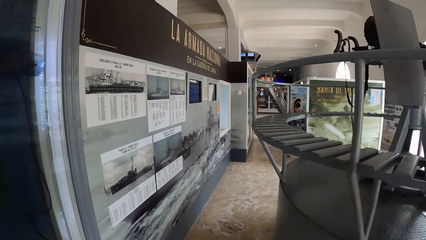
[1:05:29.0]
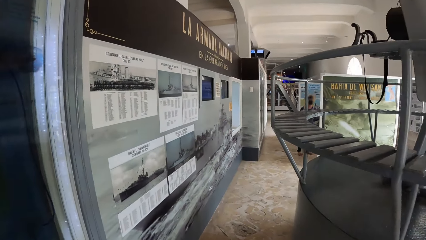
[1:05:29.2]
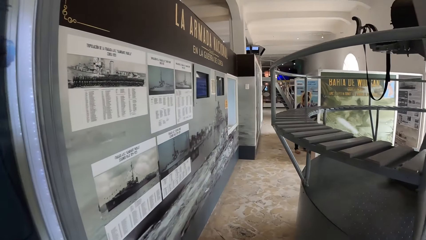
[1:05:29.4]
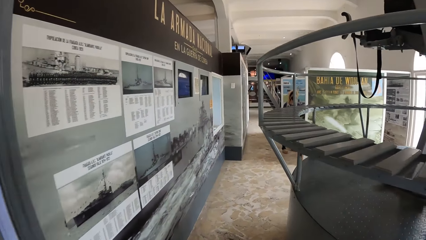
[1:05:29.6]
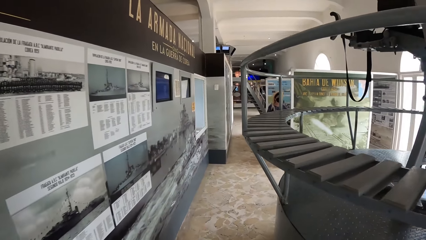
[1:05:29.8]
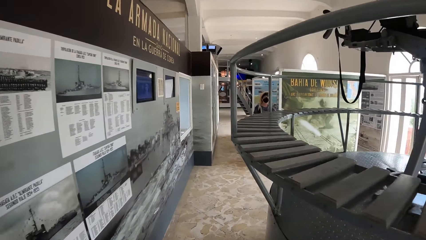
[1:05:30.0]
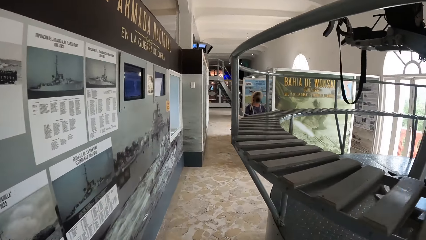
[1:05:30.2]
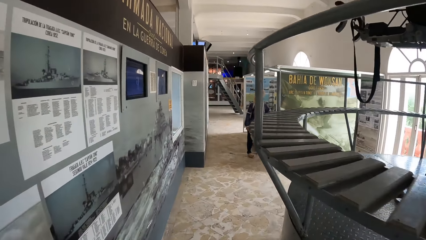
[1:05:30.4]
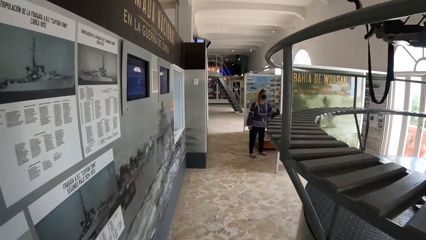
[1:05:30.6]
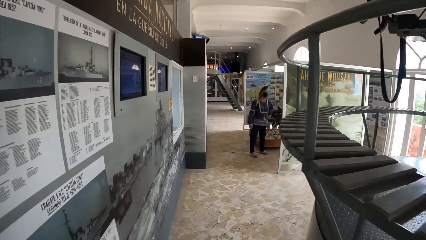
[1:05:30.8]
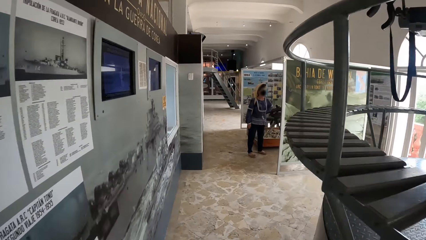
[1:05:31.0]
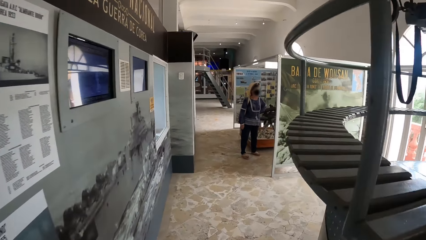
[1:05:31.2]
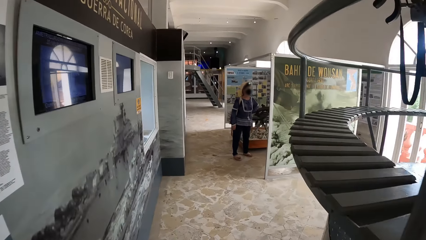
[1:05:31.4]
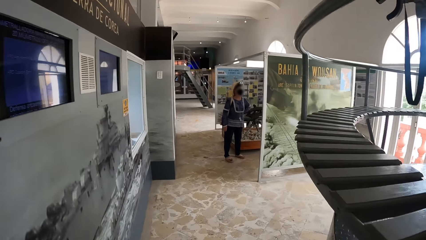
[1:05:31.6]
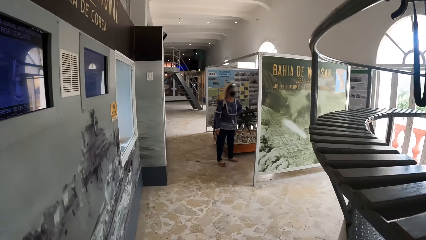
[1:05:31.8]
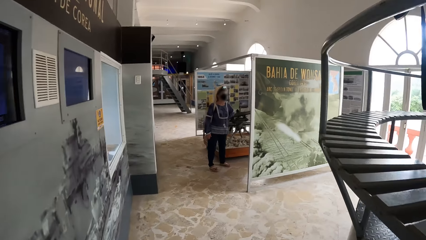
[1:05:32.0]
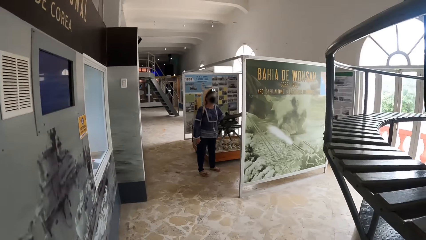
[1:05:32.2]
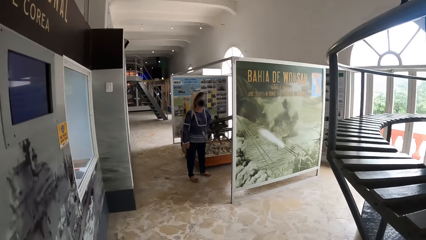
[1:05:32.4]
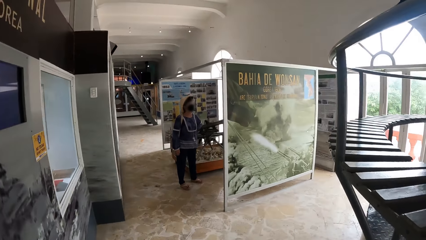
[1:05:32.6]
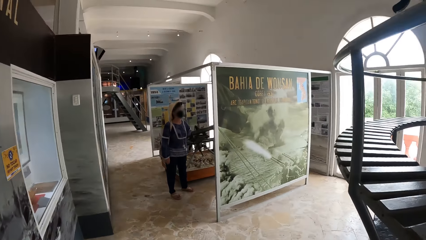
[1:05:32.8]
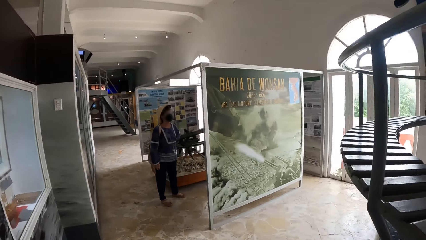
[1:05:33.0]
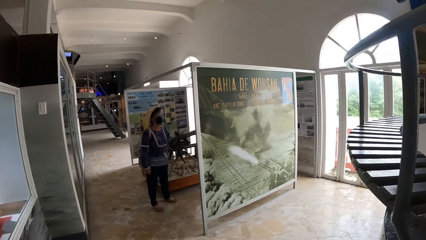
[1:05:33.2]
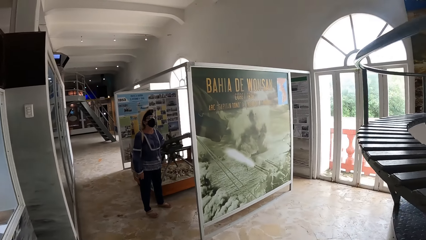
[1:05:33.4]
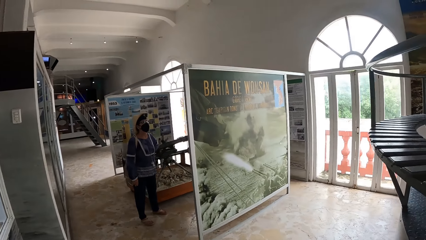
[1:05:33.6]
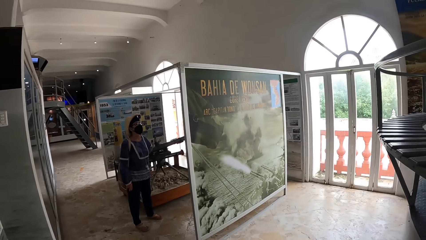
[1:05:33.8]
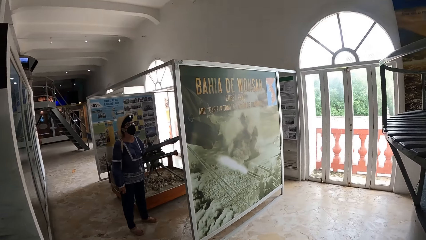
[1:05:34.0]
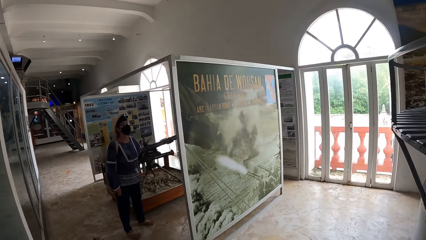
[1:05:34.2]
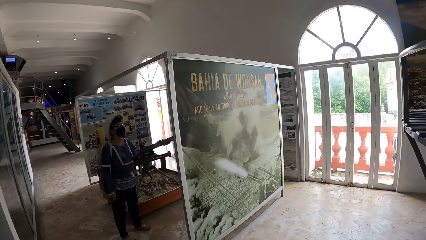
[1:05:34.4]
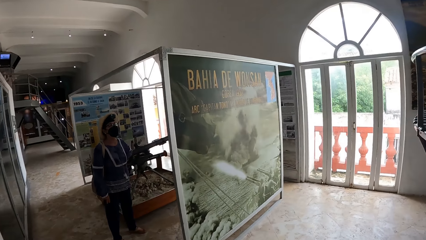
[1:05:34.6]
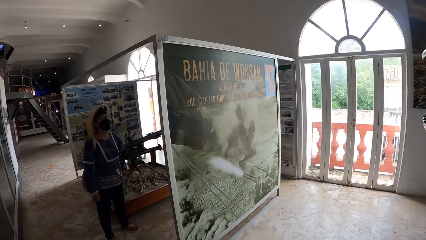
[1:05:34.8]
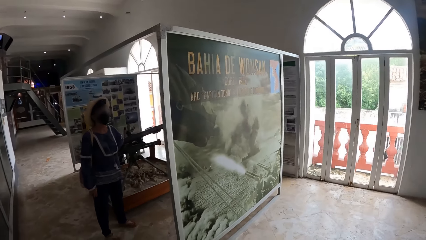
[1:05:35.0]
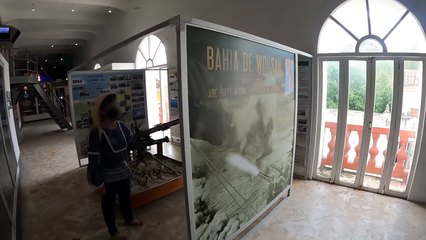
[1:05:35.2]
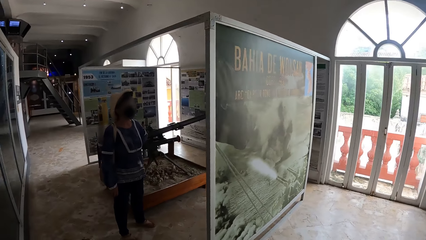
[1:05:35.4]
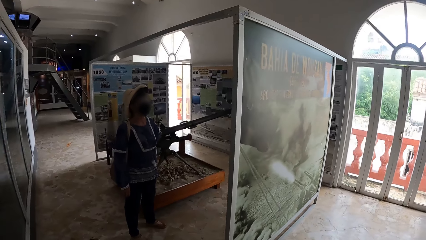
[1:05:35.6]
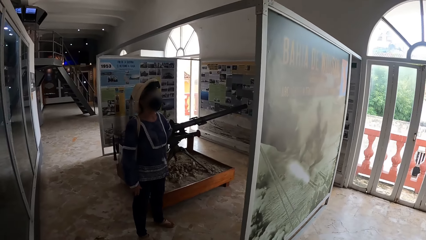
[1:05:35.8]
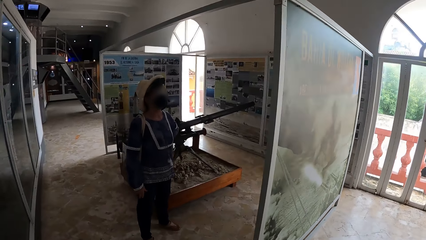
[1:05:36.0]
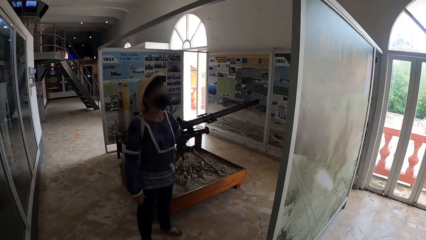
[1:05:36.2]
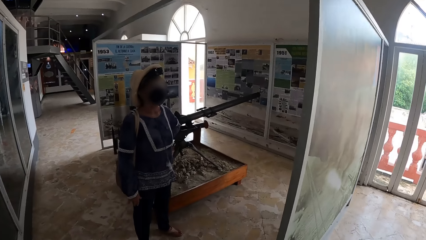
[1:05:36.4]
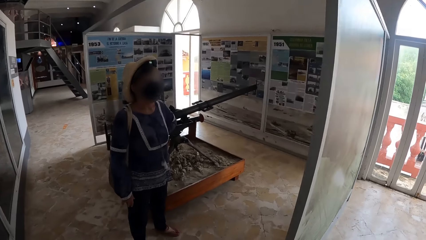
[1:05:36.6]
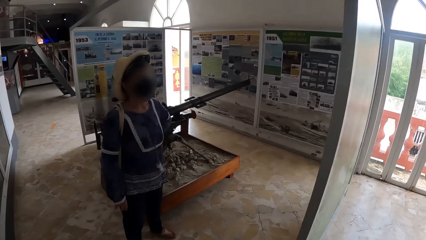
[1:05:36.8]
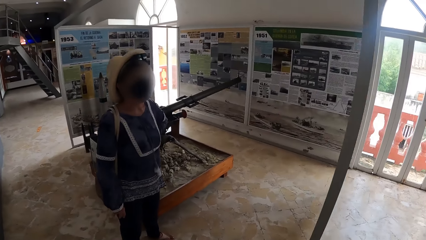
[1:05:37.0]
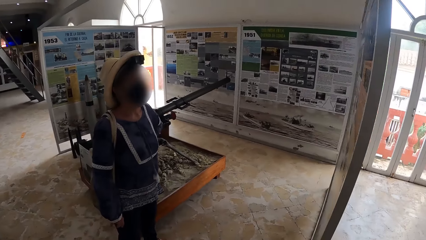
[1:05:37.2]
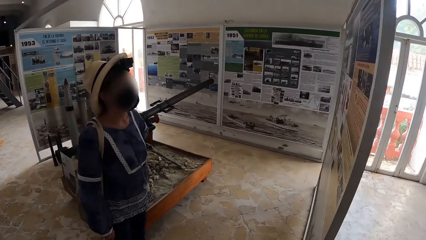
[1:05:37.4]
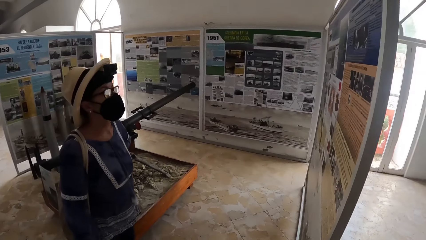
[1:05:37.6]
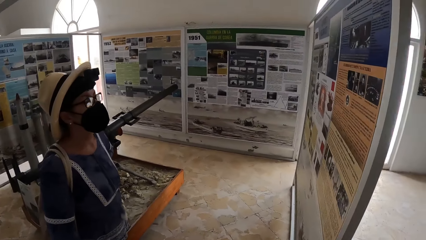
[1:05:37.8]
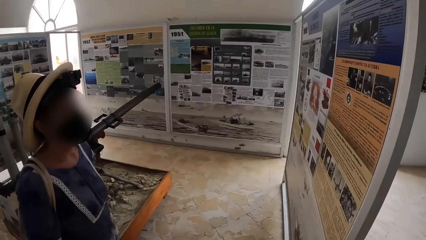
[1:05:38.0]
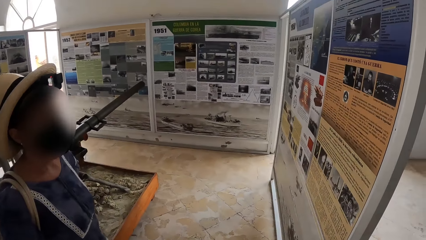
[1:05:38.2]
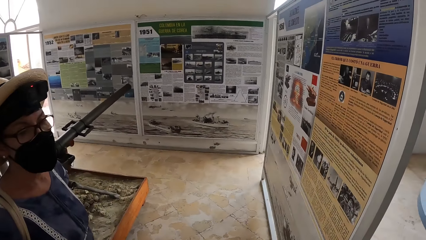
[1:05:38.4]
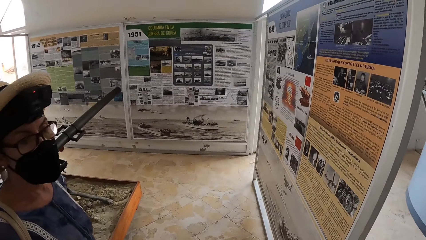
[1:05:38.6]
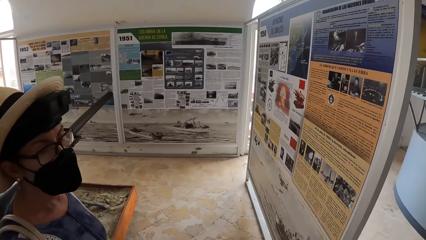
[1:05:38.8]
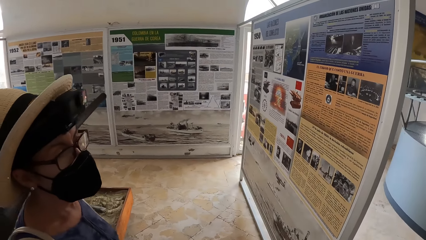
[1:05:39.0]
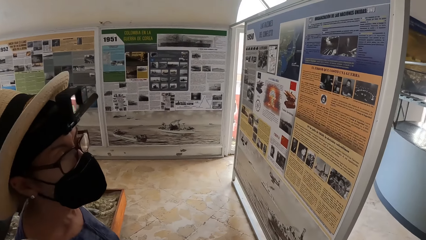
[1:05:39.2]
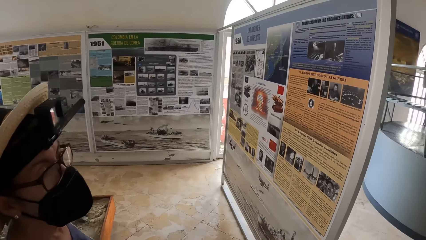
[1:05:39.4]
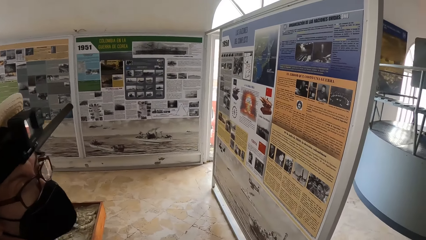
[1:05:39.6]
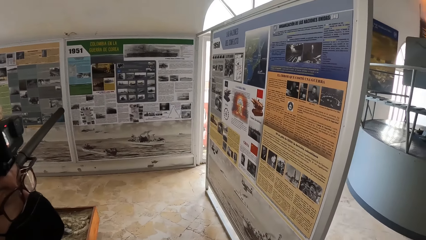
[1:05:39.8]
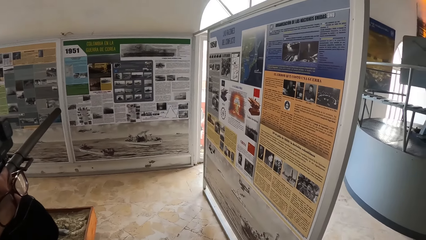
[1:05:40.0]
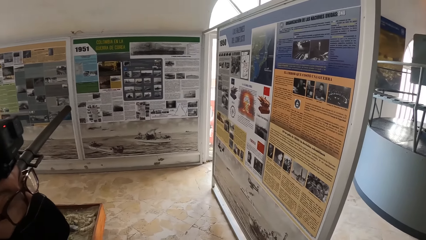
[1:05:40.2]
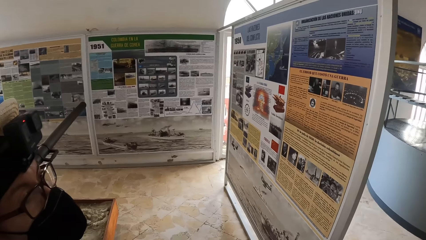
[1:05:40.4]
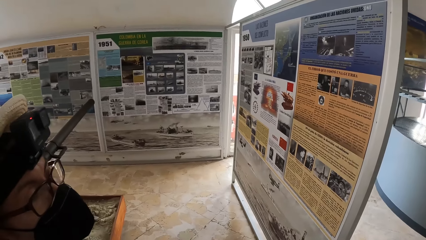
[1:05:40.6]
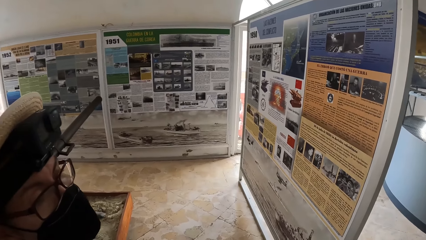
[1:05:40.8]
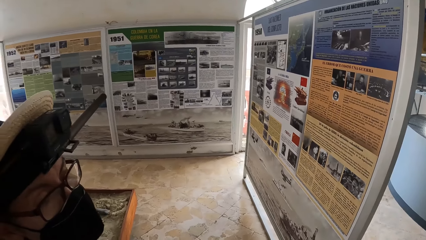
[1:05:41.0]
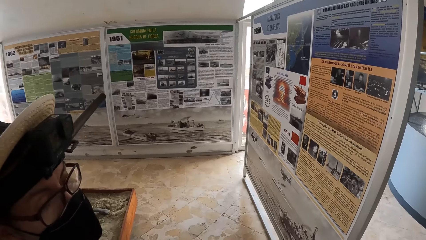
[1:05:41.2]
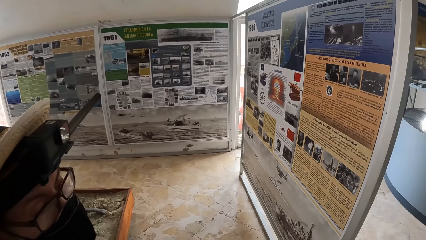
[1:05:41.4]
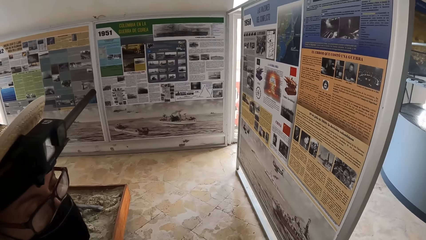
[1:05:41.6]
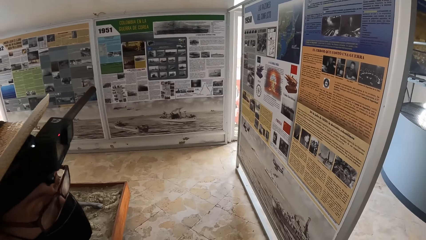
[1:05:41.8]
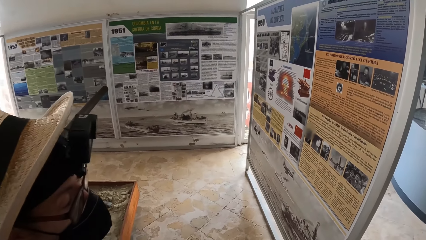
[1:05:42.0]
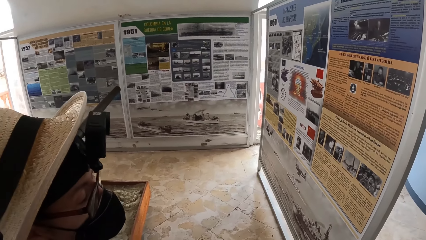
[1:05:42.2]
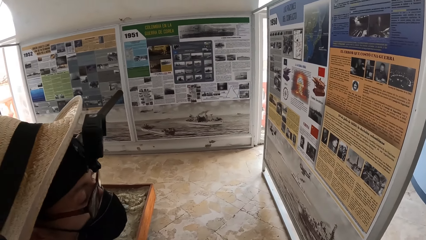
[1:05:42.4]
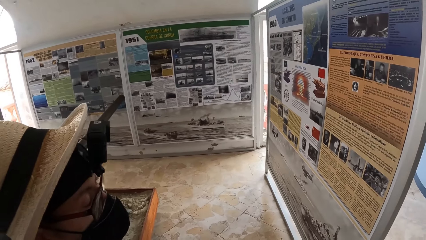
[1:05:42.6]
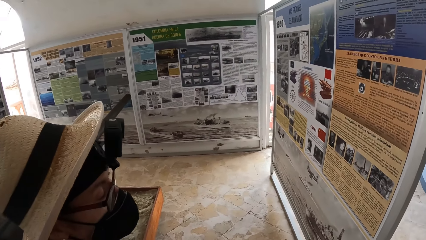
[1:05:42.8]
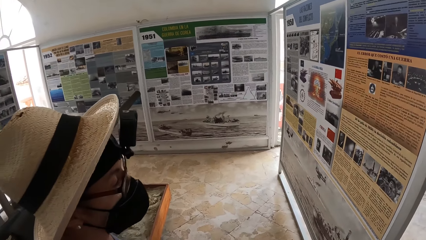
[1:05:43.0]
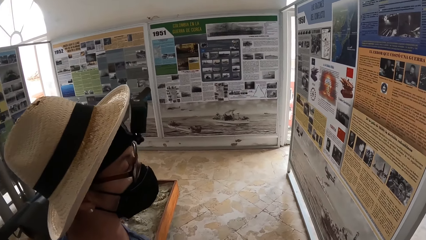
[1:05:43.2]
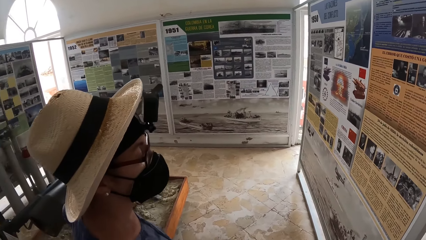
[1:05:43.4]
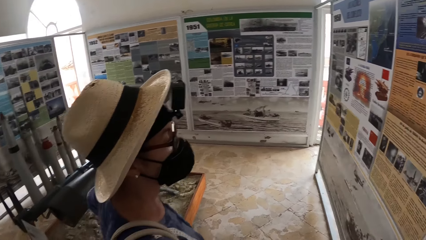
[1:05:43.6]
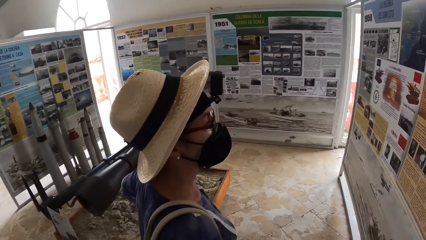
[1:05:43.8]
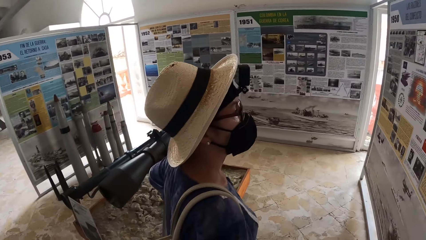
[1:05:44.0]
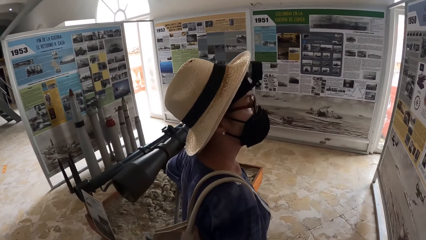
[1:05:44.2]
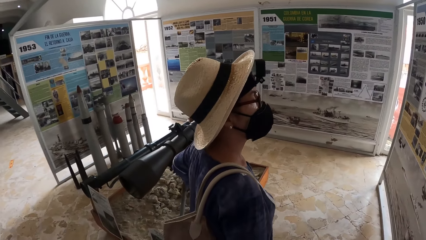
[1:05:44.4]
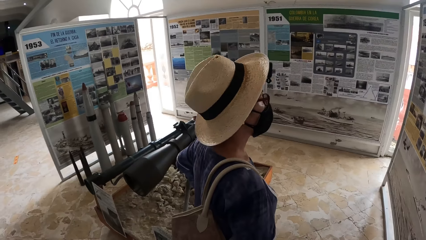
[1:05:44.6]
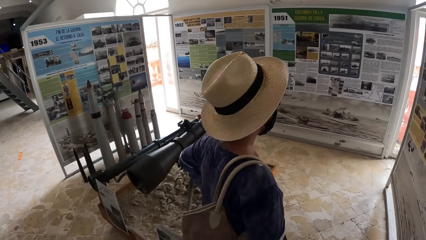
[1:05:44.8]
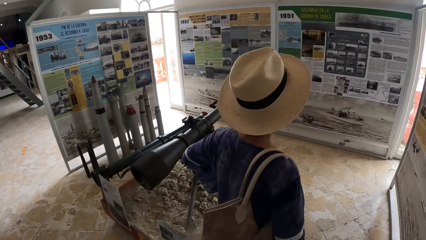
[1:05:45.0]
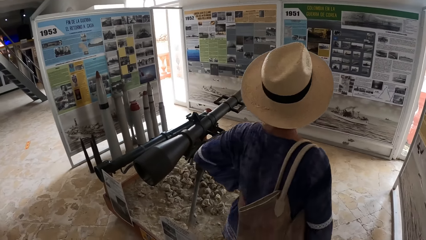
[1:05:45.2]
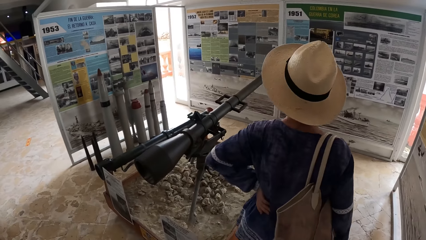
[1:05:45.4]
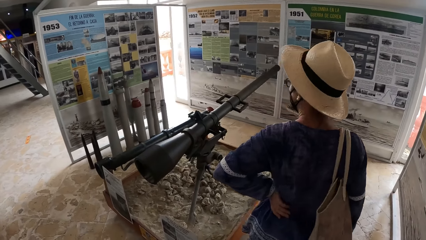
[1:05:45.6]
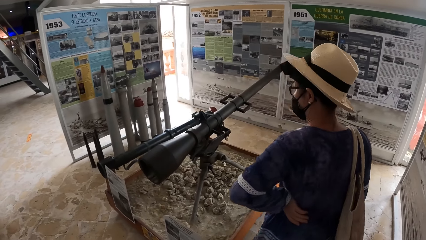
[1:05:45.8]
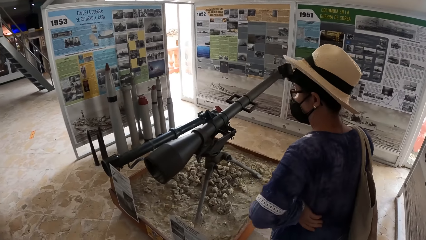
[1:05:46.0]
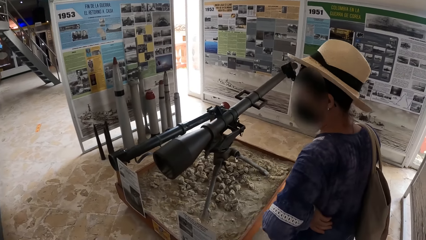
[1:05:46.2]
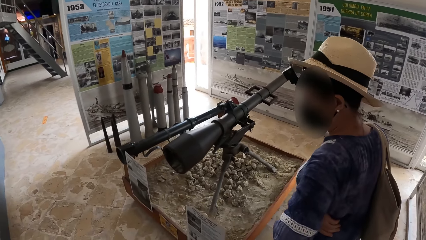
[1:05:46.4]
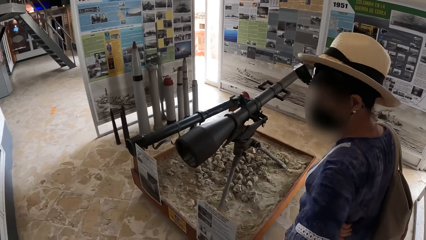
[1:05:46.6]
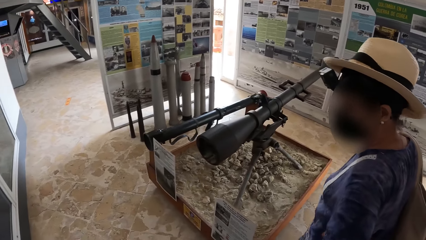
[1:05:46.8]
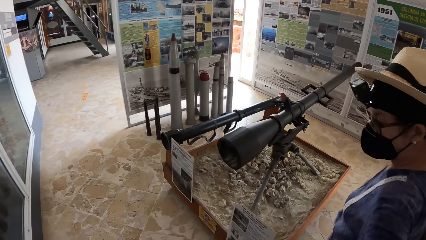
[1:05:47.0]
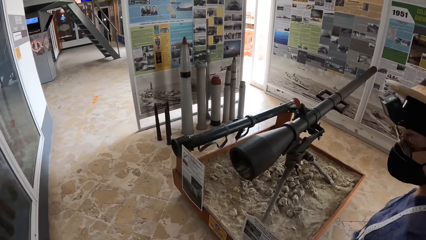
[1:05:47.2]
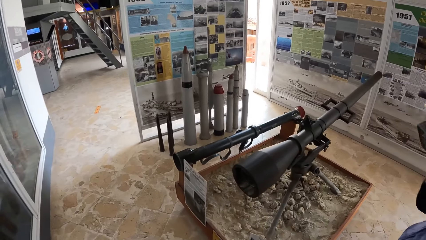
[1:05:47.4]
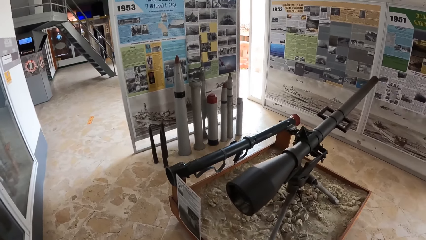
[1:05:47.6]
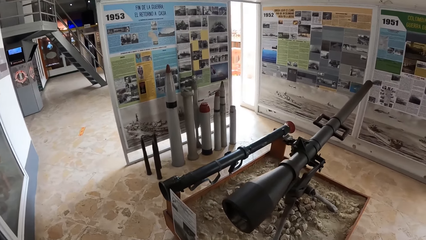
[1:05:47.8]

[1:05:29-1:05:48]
The camera wearer walks forward. They interact with the woman. They read on the posts in the museum.
